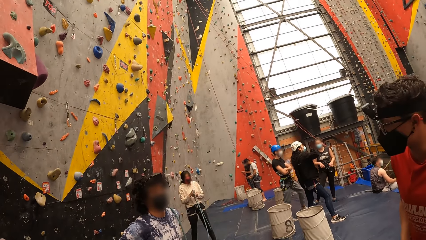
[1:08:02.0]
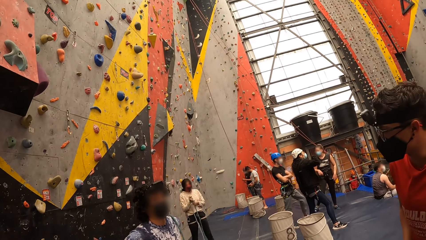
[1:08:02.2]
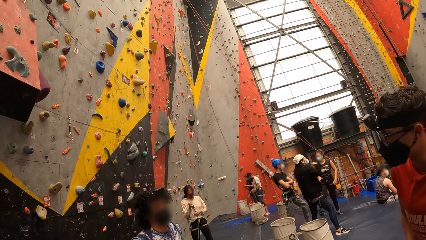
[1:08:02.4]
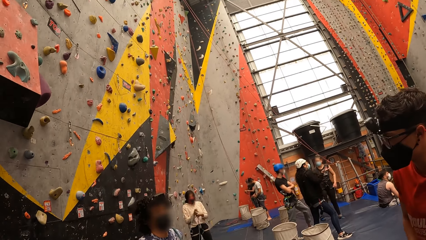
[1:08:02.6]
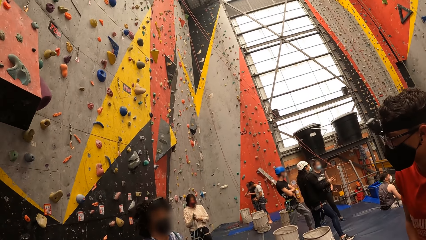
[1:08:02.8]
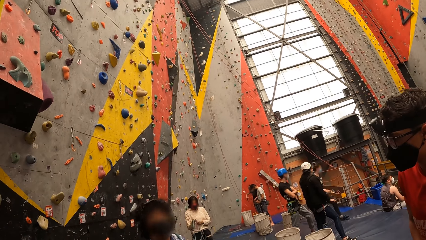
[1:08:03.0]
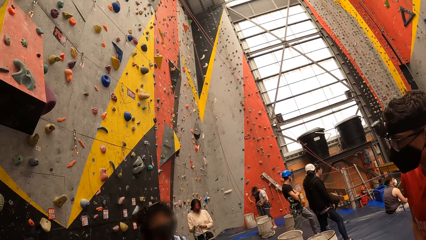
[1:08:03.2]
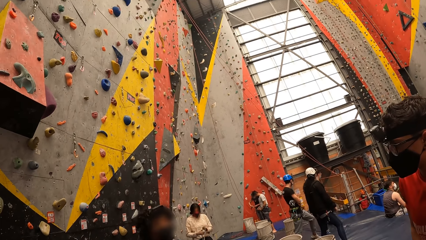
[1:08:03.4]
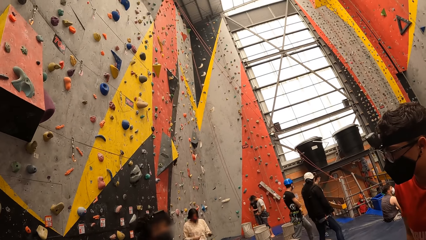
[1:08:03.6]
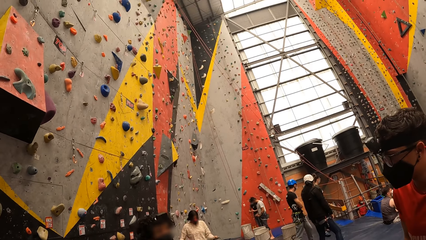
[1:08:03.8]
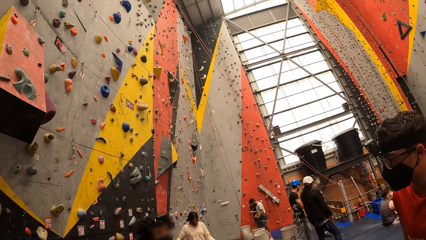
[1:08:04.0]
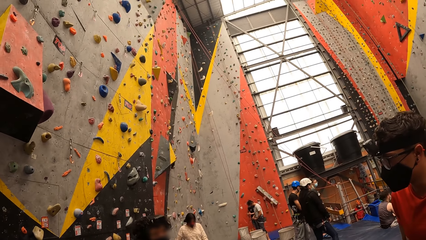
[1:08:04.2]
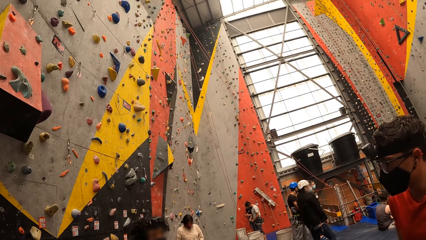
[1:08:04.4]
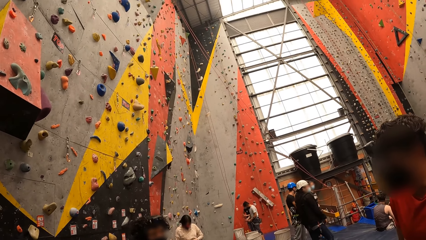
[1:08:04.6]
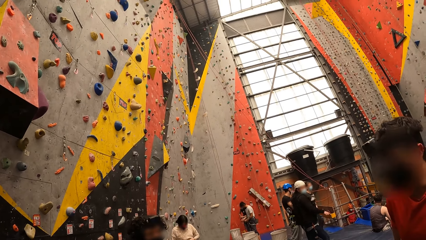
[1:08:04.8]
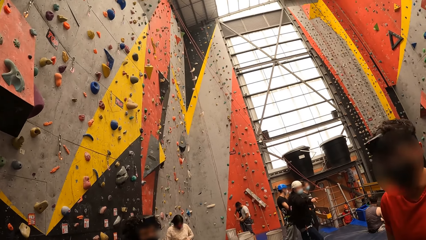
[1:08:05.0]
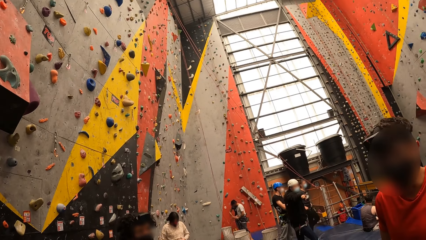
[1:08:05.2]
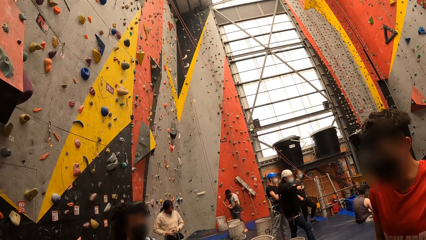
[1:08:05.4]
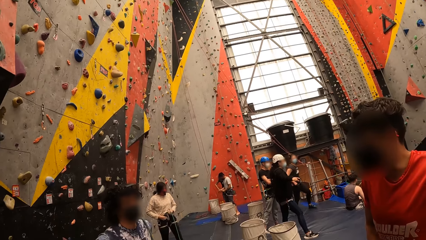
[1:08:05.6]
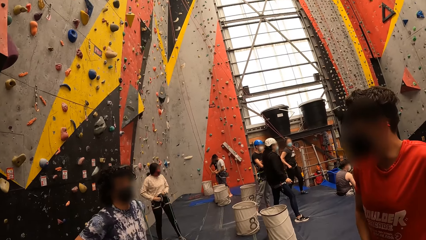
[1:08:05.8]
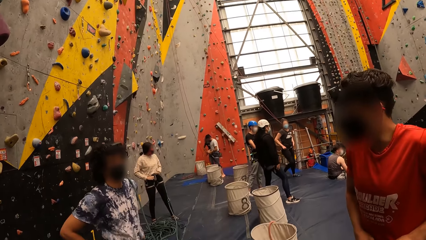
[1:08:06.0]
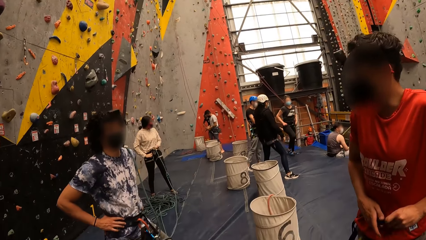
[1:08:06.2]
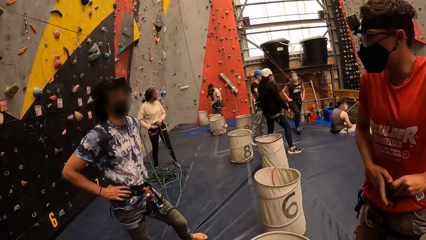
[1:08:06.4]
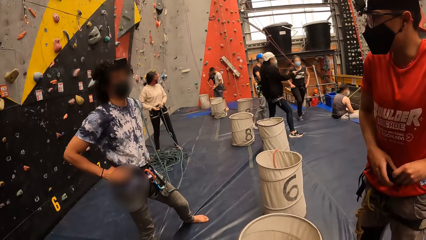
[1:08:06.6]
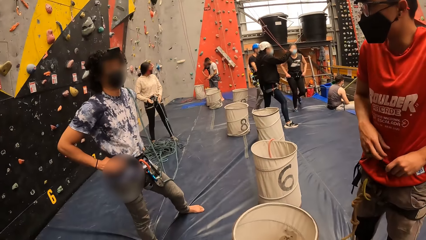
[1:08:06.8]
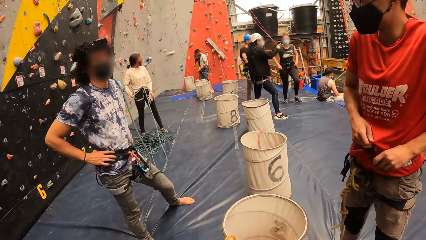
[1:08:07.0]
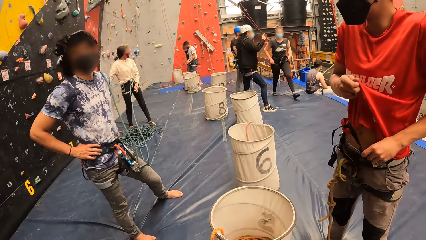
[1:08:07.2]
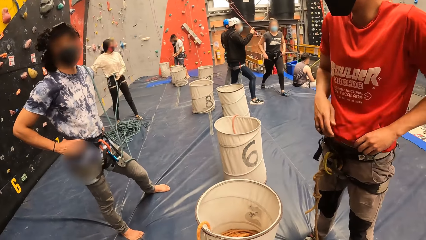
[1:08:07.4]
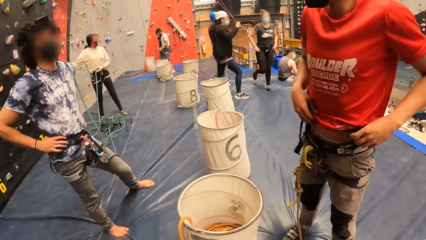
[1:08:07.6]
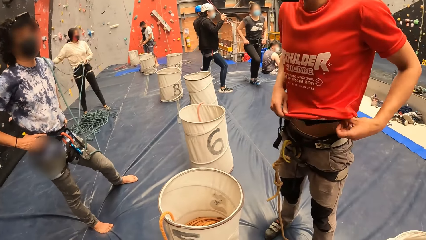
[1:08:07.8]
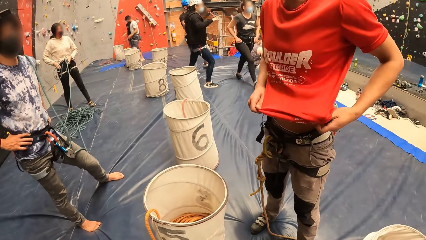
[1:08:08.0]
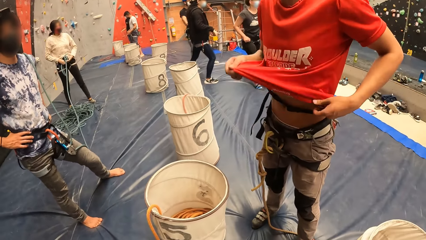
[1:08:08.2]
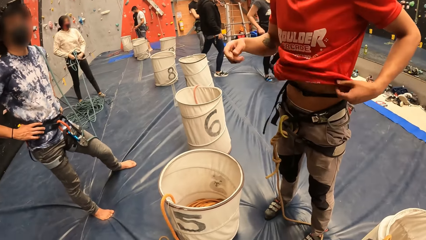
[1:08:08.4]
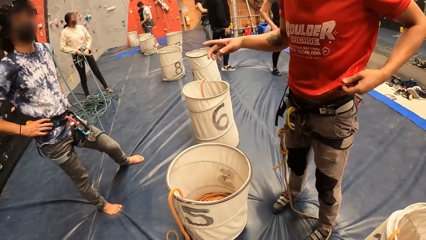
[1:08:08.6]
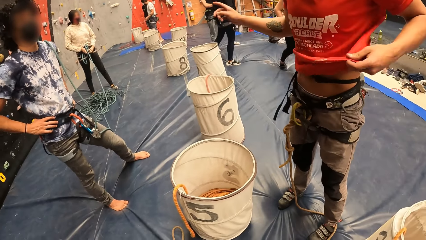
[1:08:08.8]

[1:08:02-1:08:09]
A man interacts with another man.

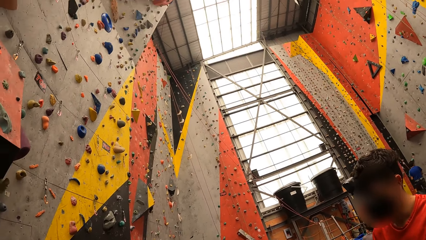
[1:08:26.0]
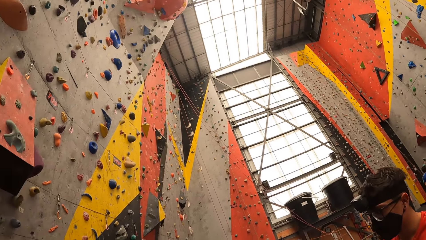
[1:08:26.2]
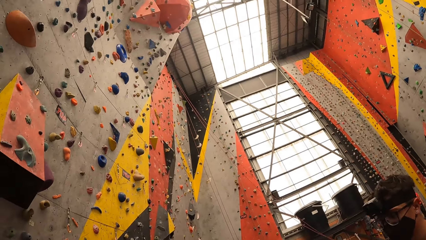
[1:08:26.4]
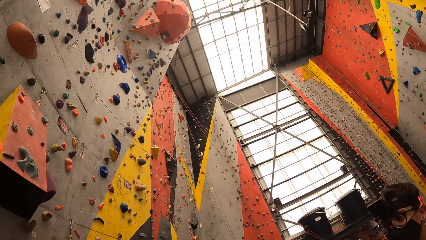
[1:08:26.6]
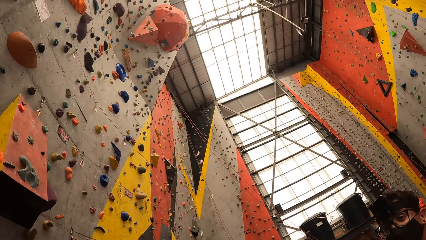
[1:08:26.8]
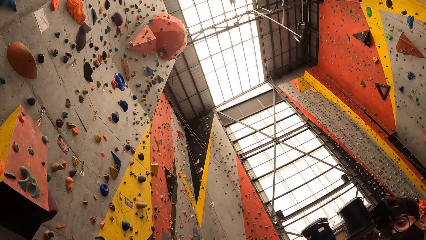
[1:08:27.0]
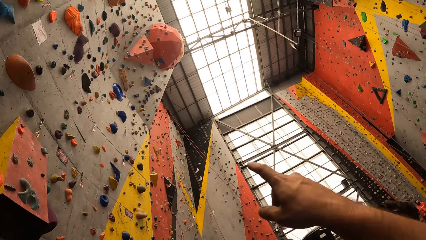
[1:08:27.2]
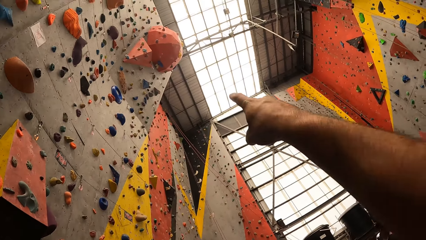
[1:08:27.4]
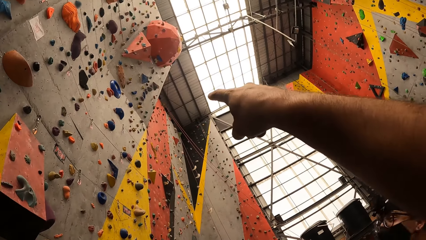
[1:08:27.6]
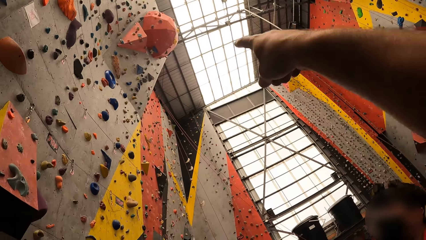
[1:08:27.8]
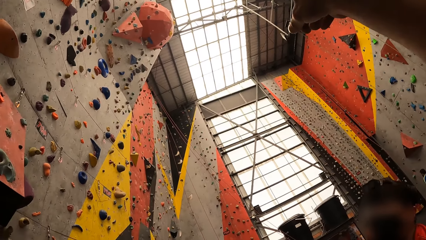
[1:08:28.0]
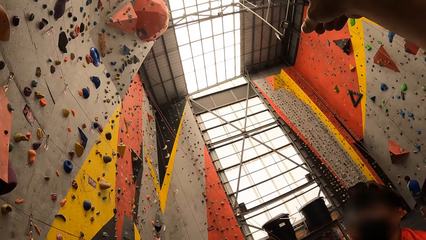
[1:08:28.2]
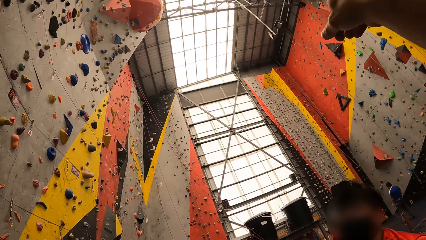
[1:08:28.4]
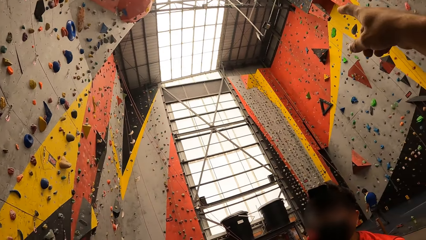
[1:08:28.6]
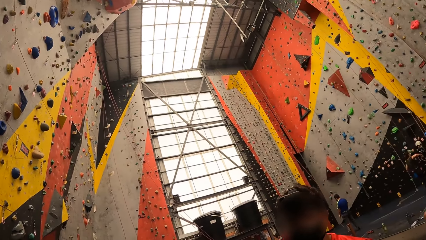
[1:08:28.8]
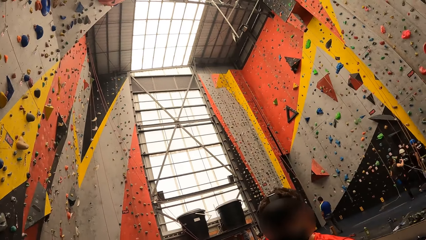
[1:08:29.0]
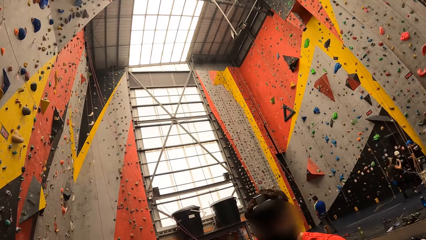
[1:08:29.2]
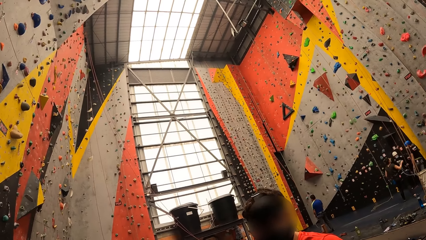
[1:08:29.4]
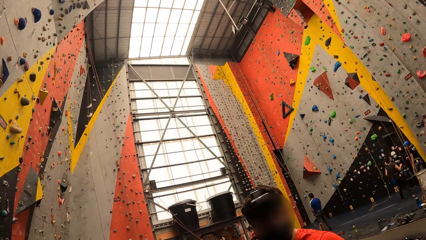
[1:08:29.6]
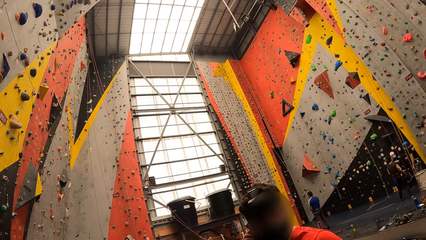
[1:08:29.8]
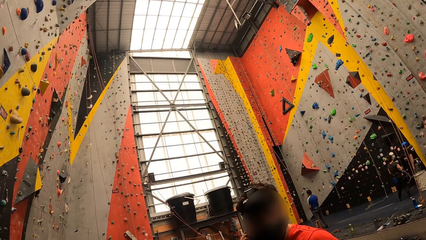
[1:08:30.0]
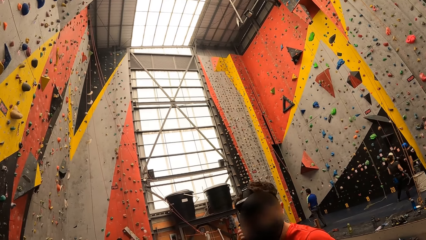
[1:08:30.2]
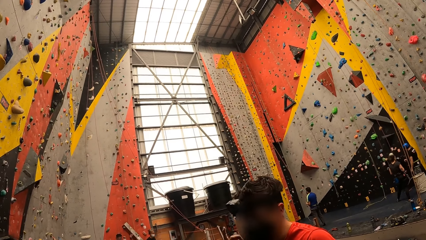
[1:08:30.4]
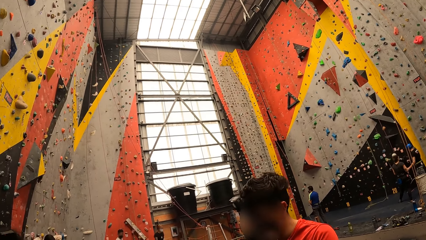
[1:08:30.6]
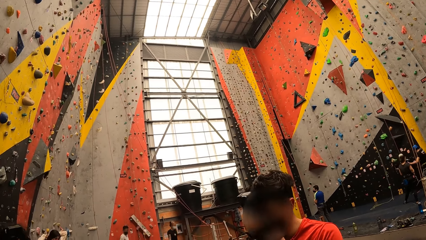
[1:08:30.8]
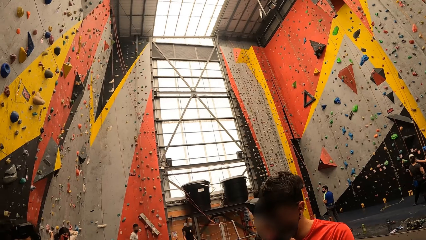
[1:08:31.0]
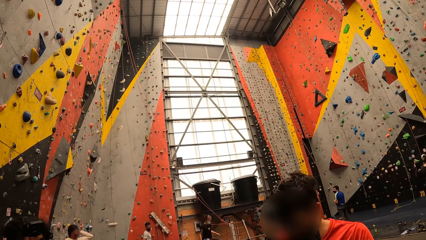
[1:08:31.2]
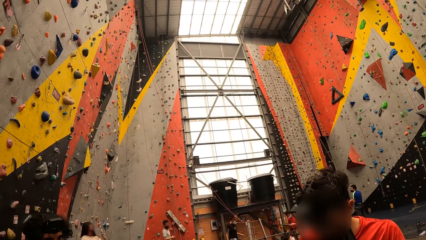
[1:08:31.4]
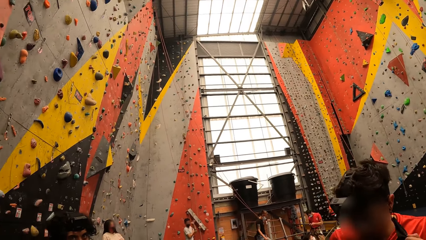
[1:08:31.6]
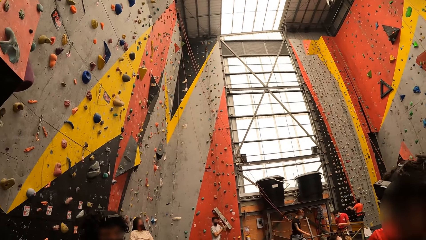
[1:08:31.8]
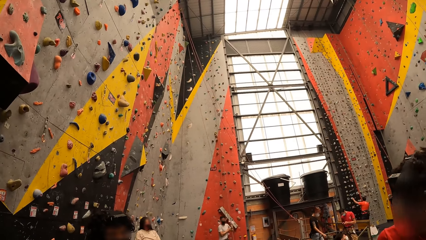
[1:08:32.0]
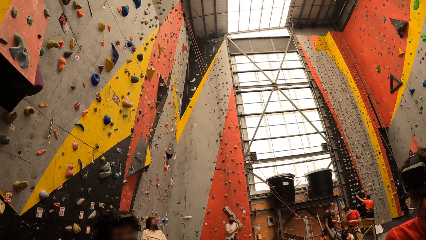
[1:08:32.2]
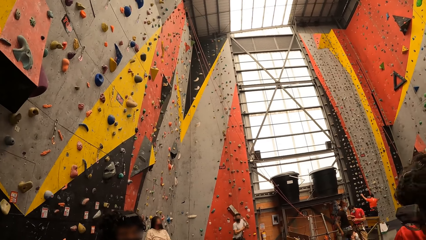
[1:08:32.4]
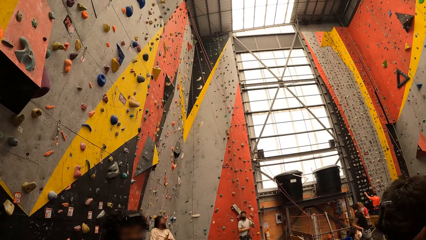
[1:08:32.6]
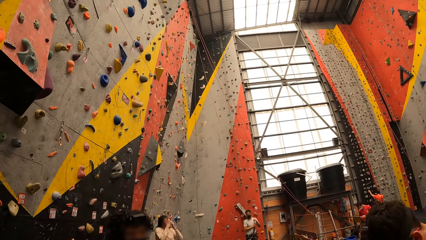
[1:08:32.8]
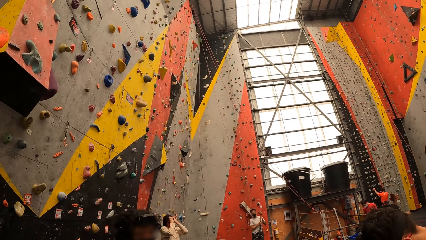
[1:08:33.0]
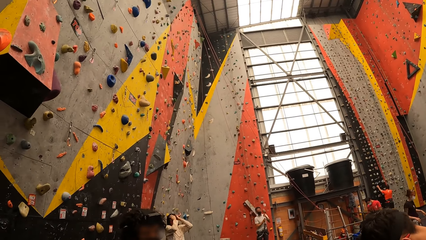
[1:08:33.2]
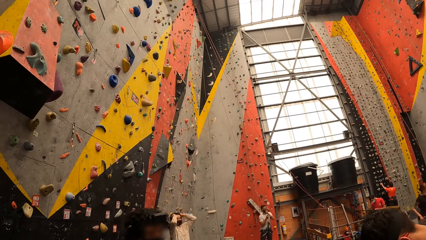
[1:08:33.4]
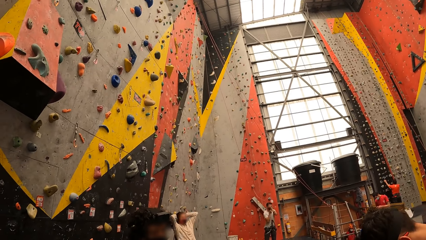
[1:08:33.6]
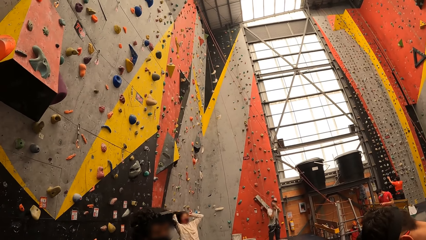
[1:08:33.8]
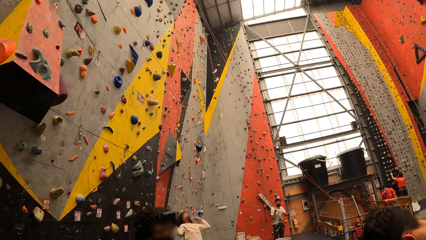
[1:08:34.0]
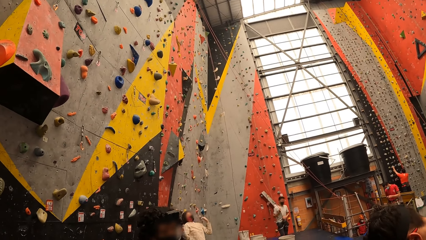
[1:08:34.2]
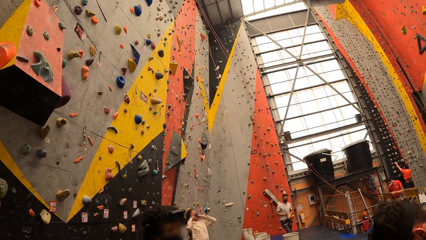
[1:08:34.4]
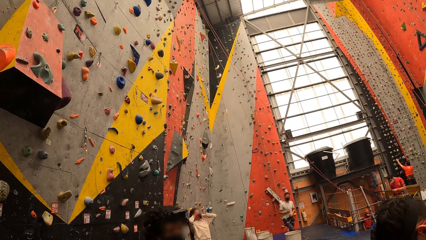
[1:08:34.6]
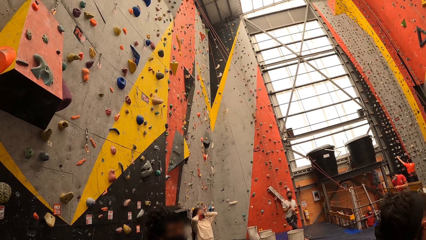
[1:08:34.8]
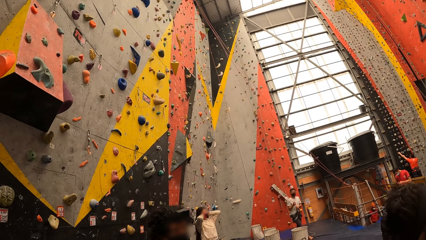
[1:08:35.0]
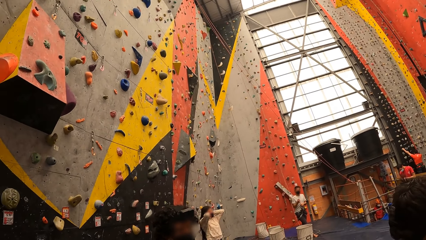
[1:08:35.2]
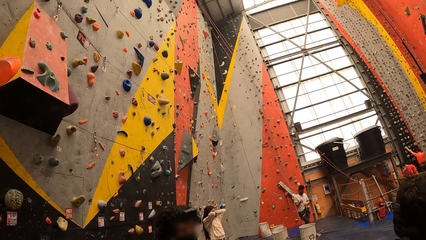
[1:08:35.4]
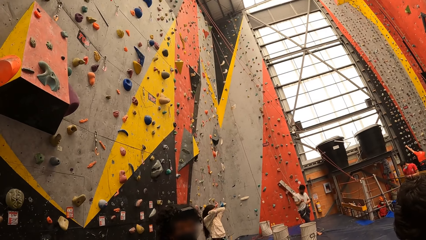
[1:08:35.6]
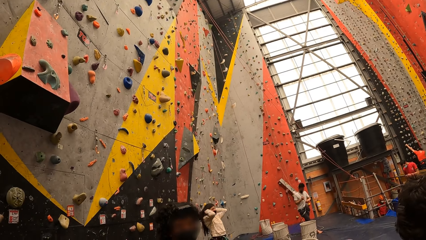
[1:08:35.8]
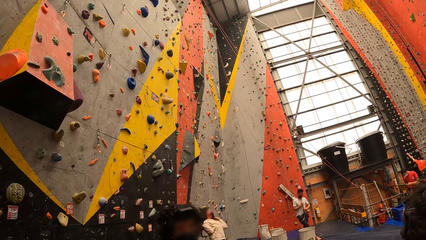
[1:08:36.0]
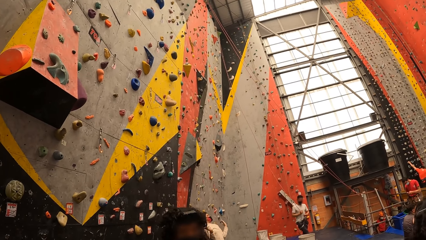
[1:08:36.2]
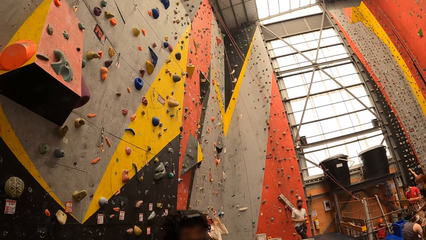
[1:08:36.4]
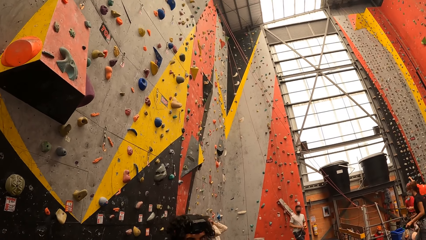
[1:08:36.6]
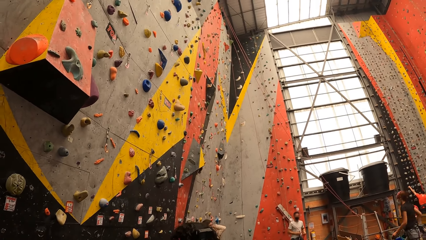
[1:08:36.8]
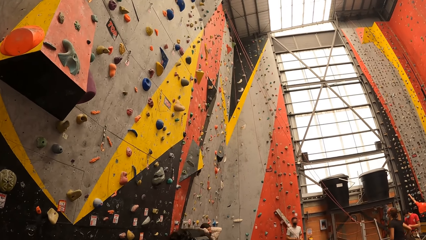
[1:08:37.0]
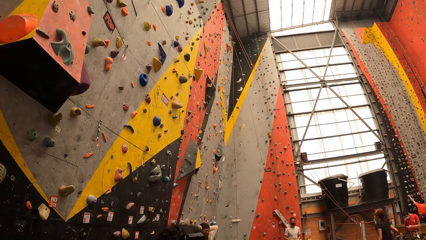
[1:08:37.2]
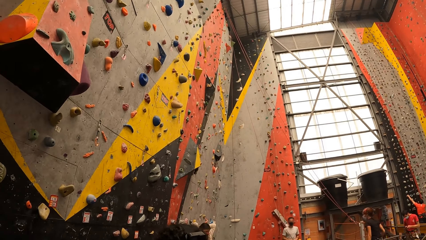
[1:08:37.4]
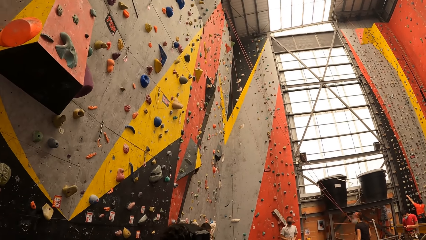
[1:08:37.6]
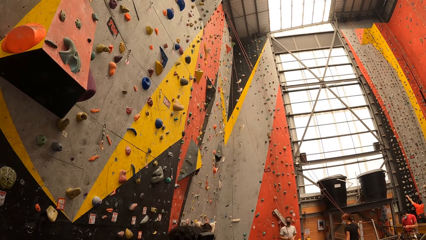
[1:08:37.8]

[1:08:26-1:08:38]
The camera wearer interacts with people. They look around. They look around.
